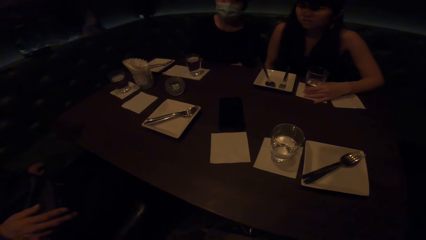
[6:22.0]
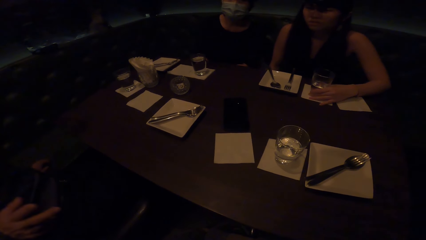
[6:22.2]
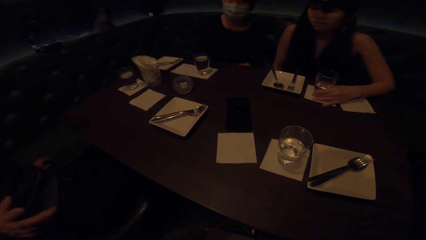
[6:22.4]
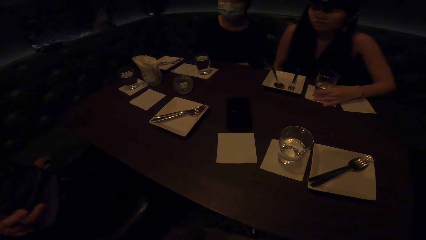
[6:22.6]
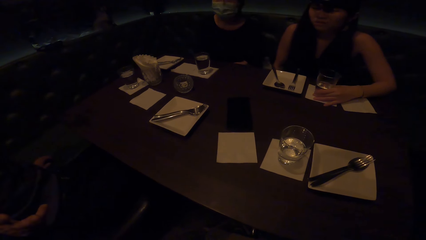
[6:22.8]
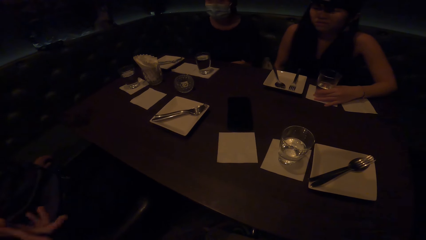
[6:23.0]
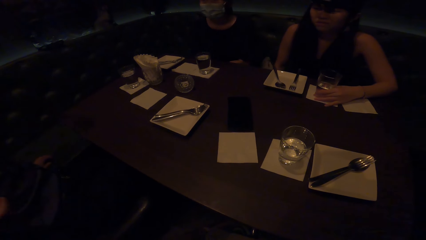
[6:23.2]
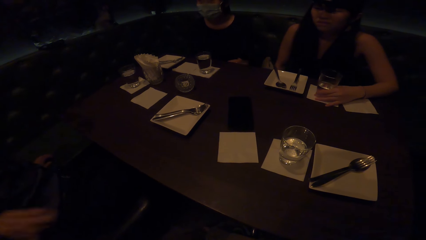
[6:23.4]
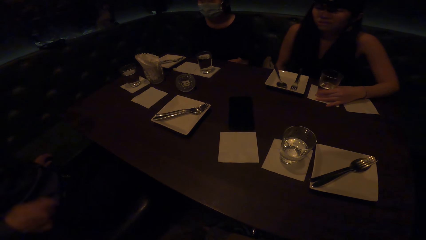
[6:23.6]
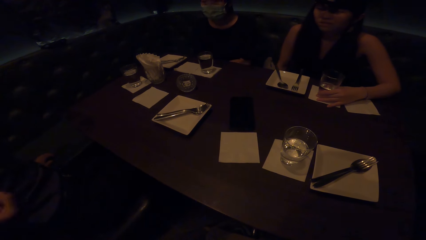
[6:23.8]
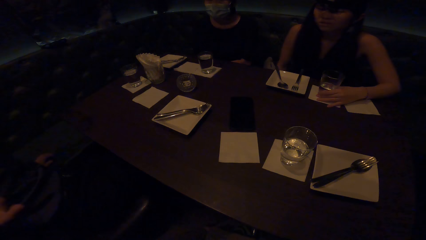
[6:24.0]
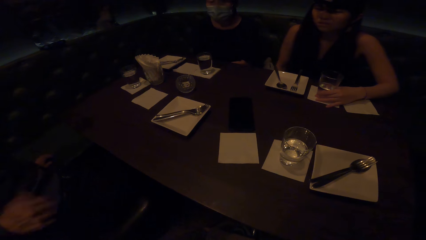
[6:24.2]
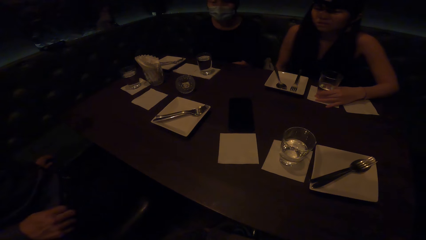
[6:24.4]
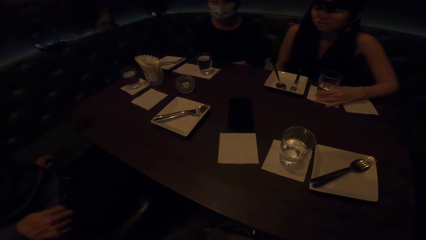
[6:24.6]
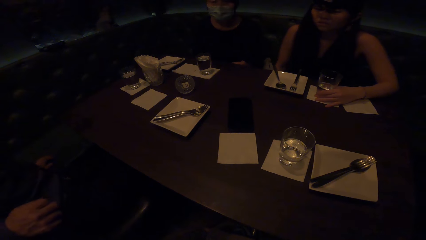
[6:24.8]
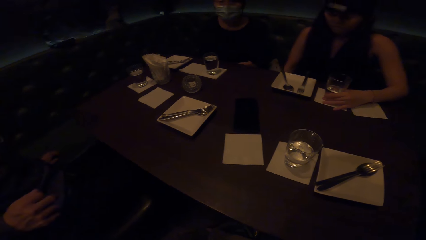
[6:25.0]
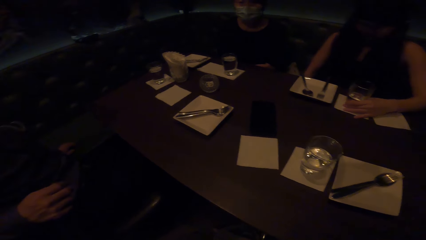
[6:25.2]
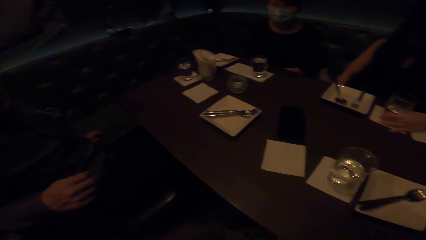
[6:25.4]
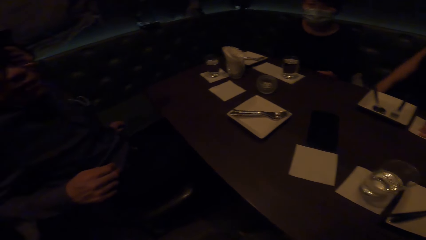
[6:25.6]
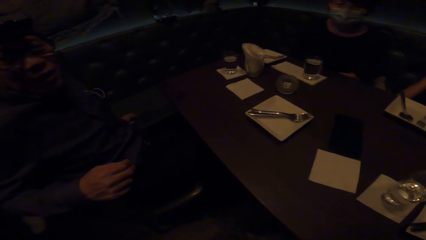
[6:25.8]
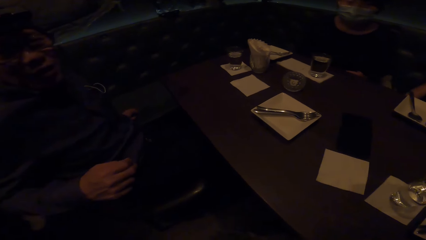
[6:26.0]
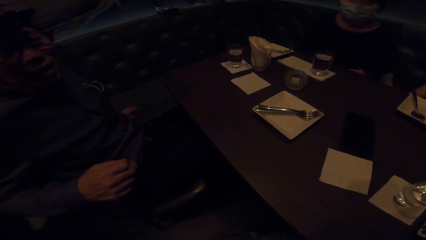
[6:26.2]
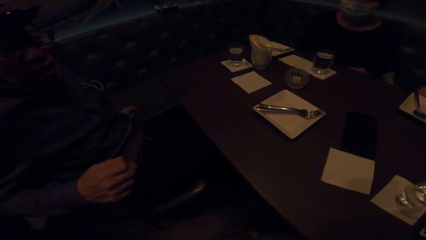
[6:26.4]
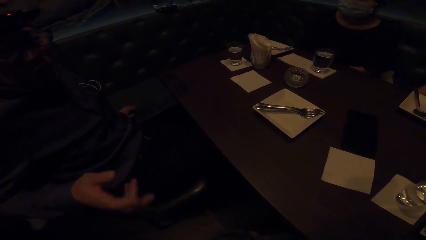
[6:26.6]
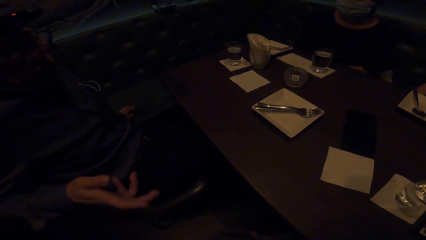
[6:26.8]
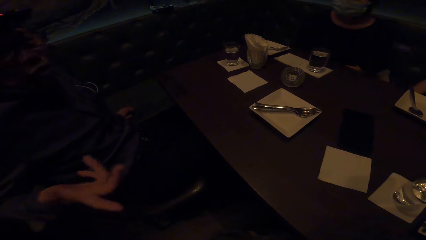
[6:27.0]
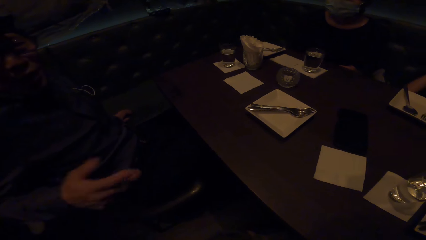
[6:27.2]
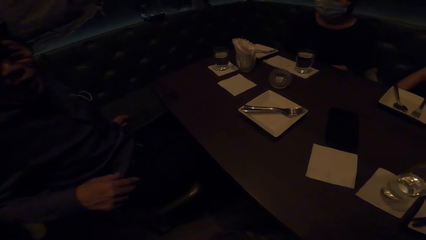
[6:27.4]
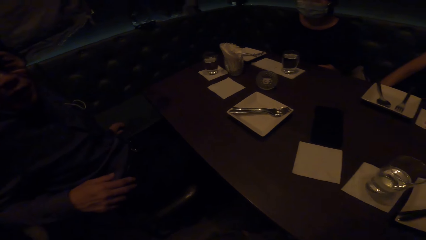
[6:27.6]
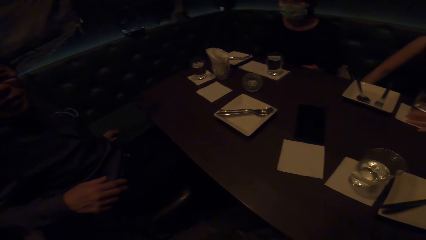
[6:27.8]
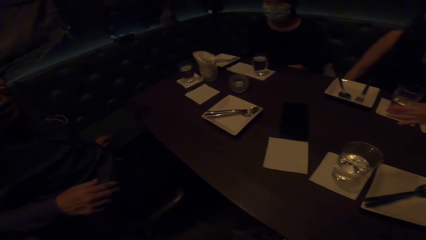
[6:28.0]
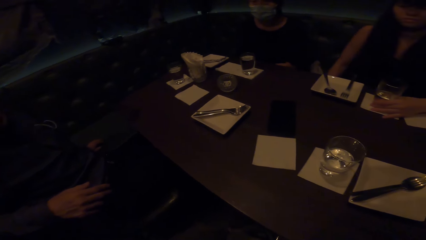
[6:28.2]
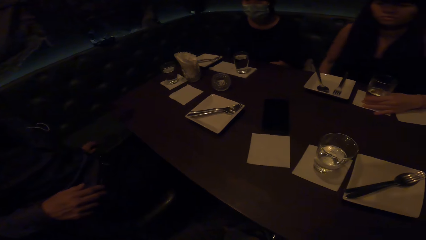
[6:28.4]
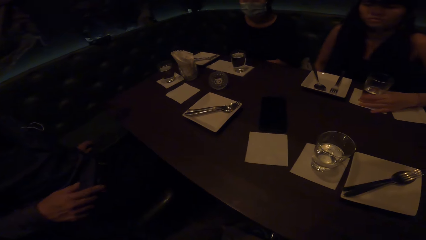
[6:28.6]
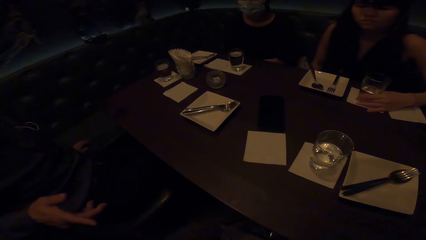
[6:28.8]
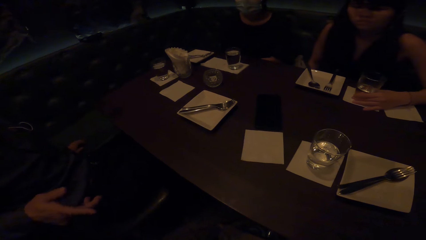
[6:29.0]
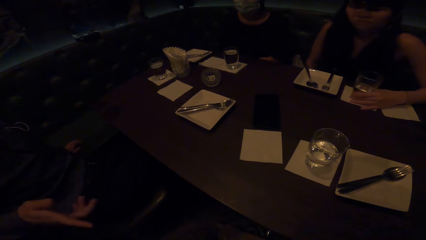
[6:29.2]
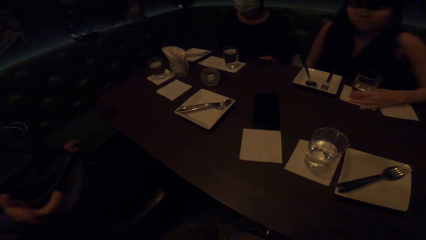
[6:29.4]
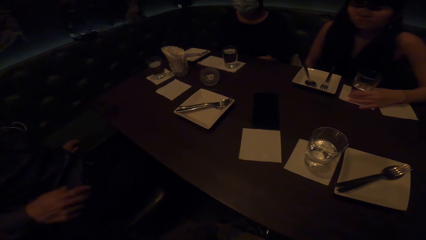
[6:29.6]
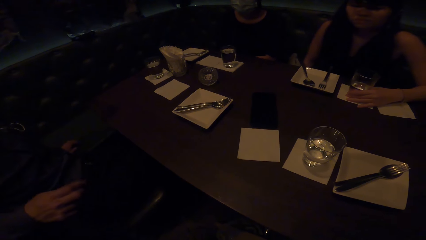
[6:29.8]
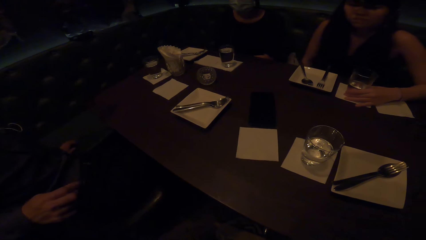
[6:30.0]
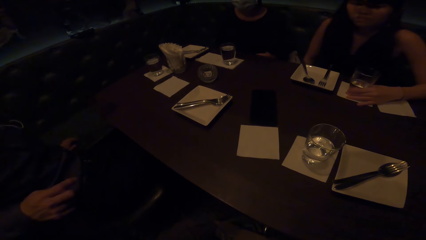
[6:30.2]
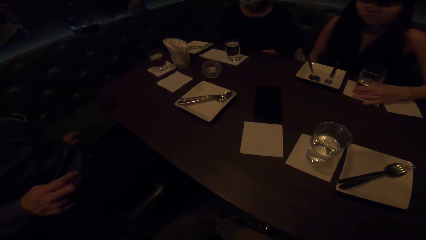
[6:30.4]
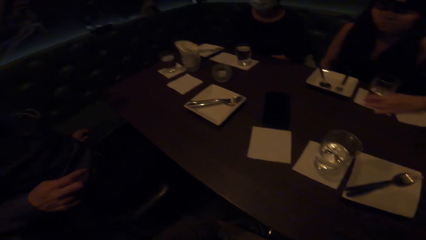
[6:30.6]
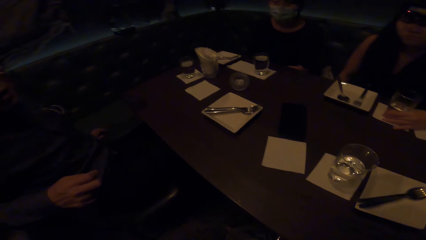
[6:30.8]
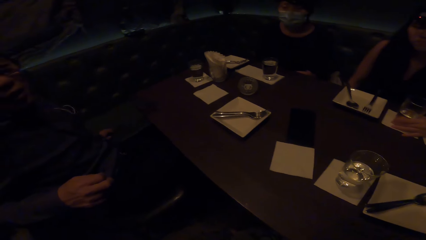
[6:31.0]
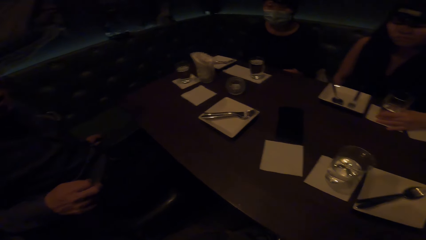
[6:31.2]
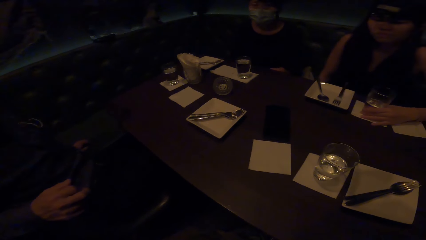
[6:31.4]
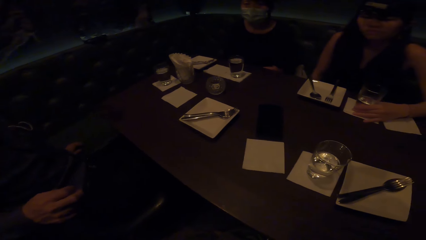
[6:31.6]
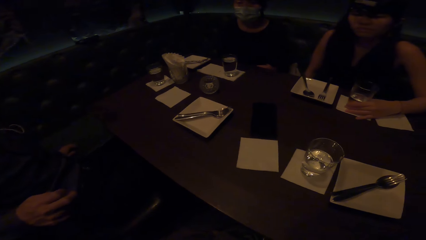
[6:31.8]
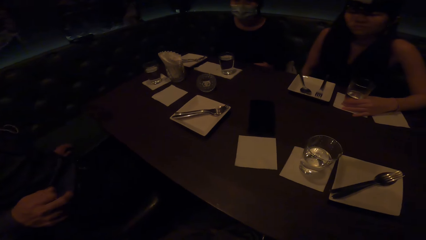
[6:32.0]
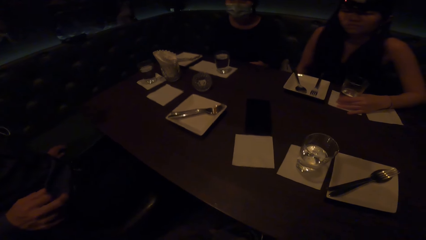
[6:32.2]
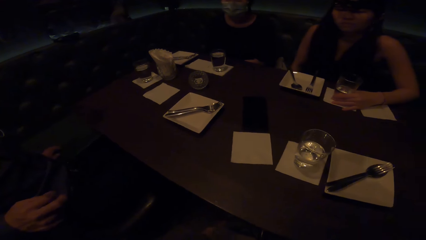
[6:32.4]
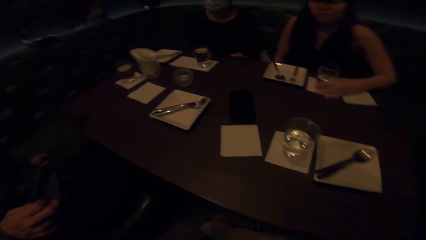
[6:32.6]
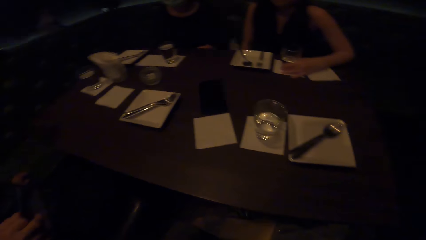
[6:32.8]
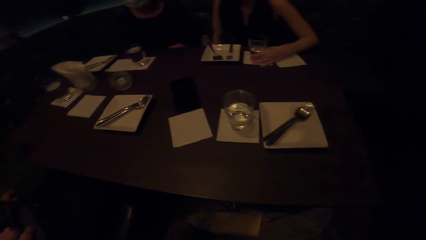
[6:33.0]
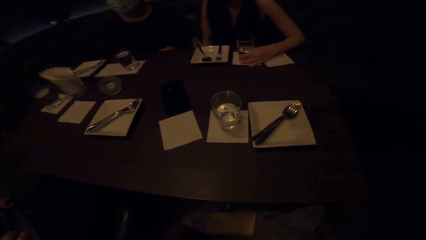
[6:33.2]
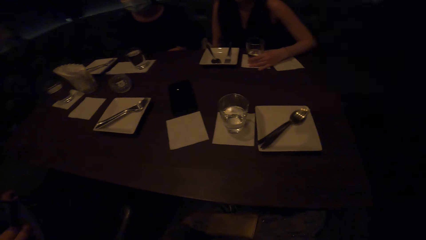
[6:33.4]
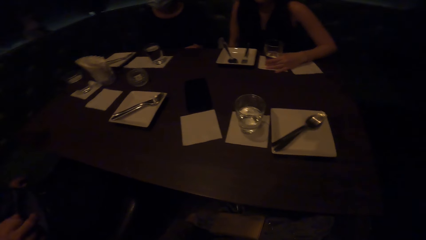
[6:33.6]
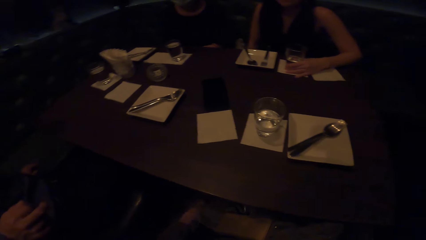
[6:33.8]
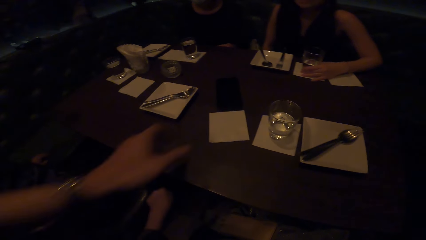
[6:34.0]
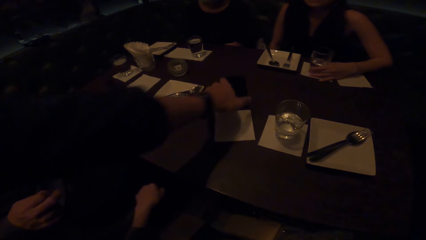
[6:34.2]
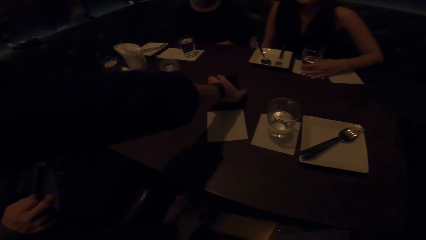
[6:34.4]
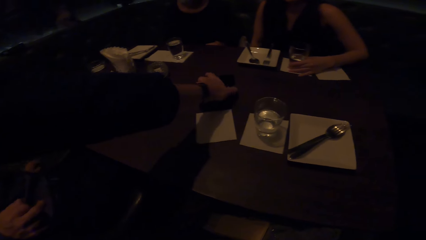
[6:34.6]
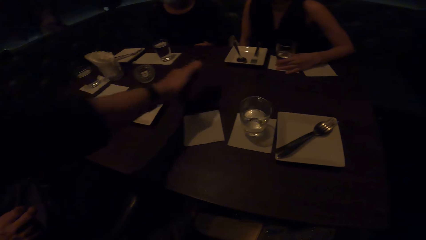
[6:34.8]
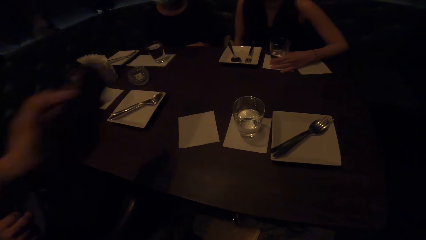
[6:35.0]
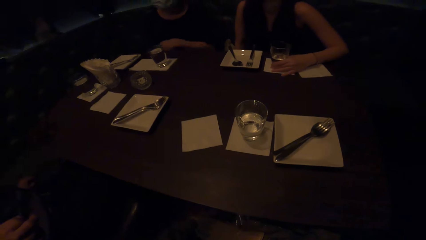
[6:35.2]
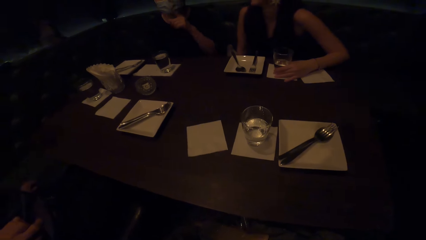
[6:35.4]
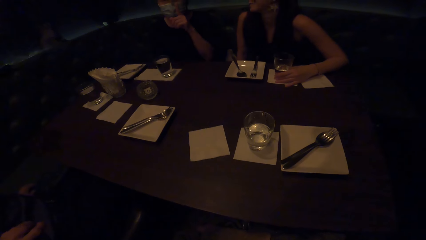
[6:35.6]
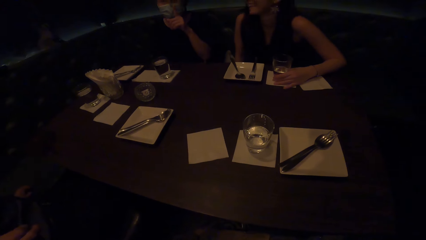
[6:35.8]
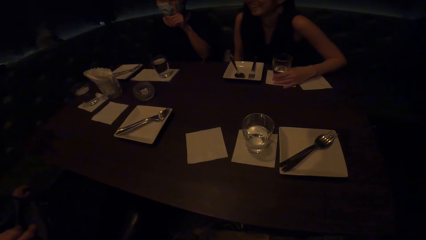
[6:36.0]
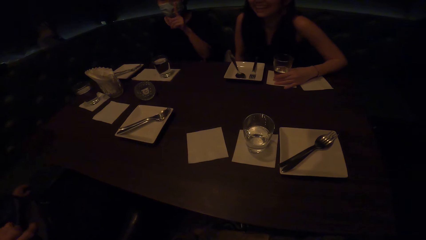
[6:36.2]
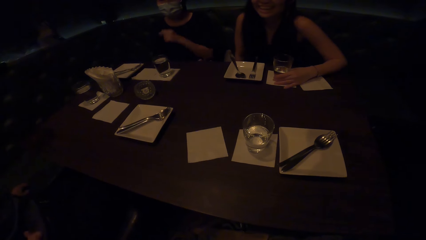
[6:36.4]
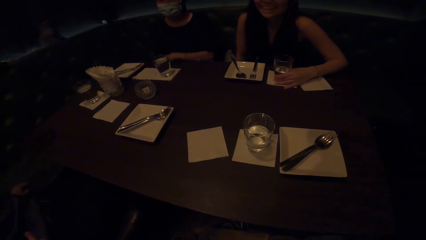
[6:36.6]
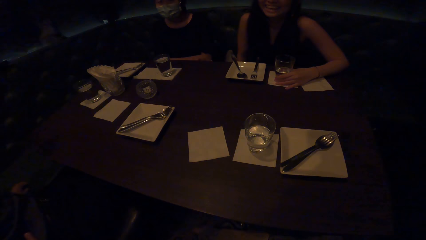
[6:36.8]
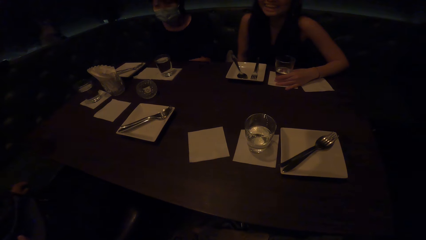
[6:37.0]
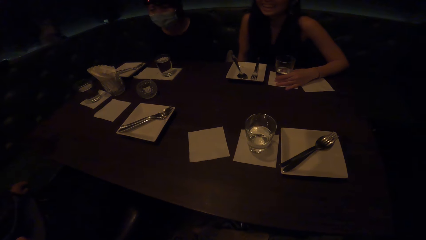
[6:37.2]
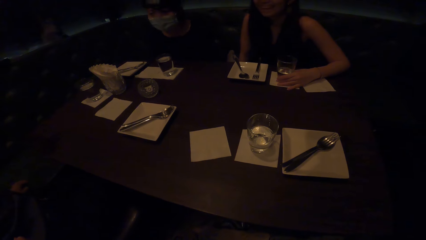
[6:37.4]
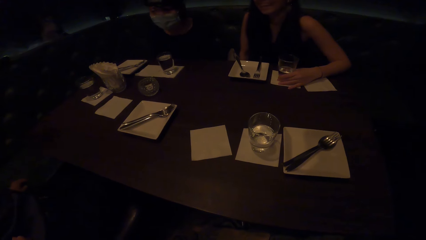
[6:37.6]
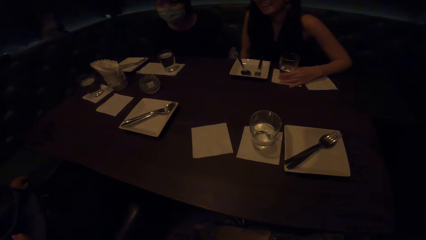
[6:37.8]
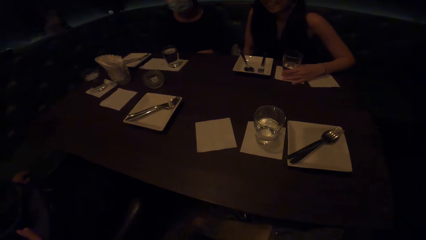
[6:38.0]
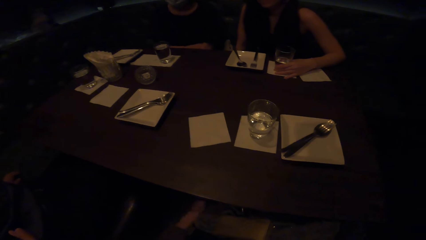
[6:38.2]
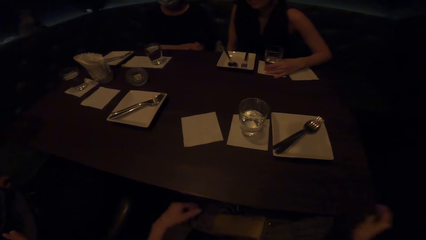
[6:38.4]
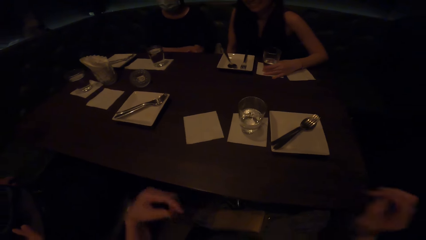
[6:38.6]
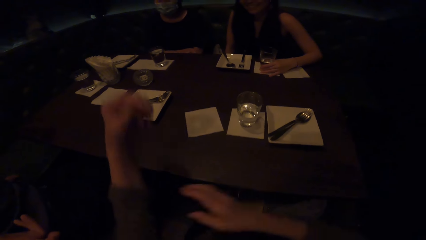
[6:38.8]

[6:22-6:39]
A man interacts with the camera wearer. Another man picks up the phone on the table. A woman points her finger out. The first man interacts with the camera wearer.
